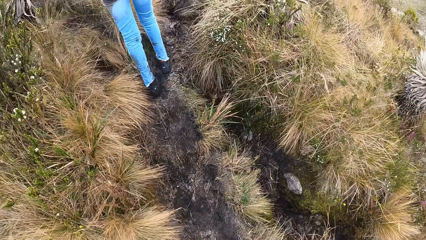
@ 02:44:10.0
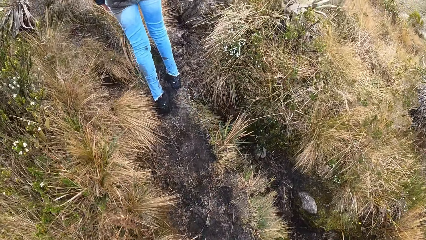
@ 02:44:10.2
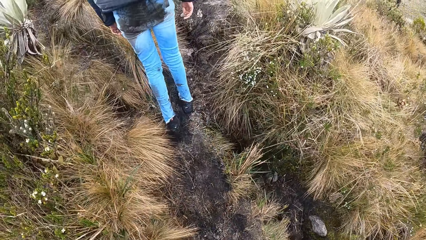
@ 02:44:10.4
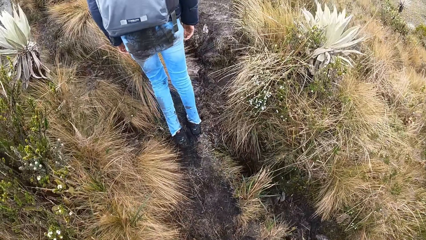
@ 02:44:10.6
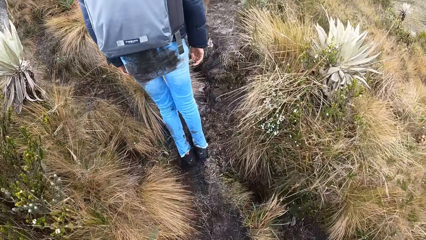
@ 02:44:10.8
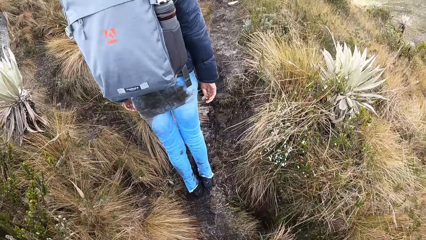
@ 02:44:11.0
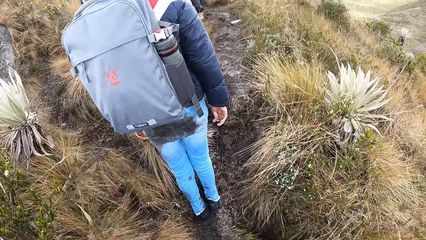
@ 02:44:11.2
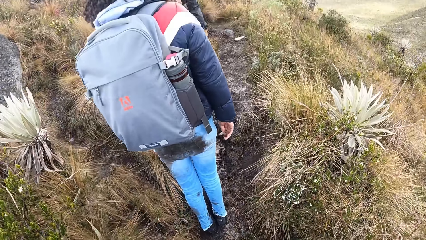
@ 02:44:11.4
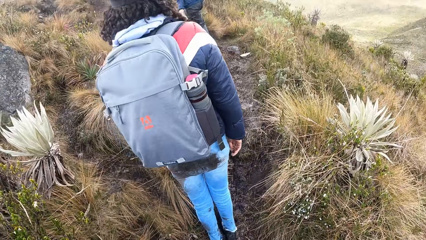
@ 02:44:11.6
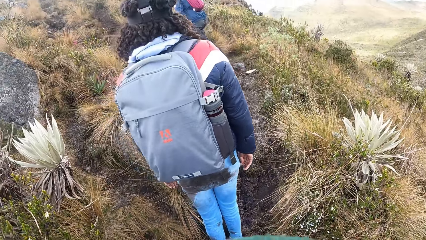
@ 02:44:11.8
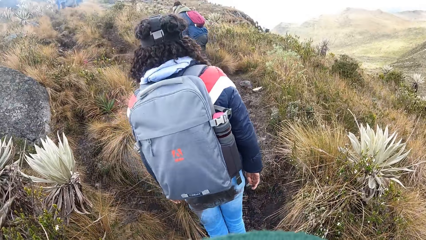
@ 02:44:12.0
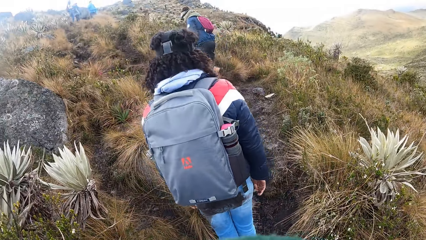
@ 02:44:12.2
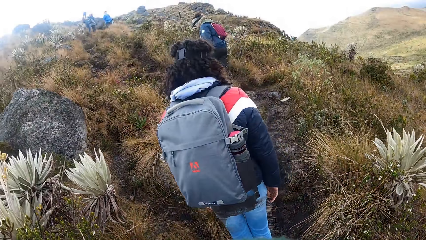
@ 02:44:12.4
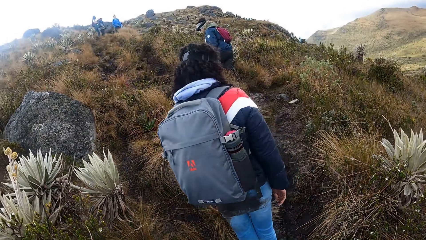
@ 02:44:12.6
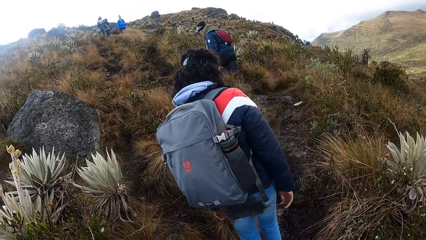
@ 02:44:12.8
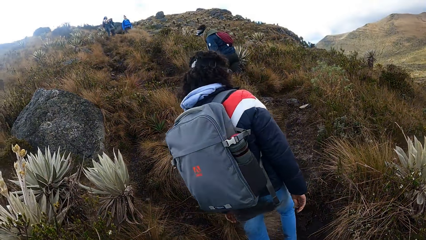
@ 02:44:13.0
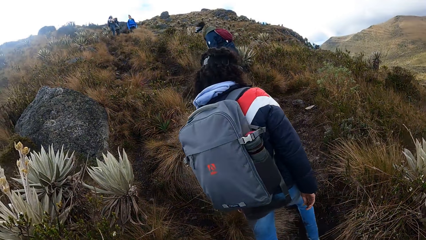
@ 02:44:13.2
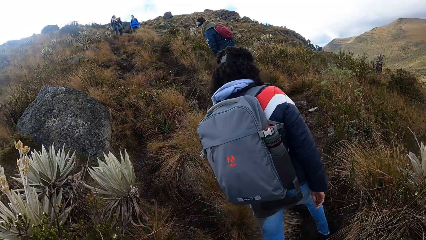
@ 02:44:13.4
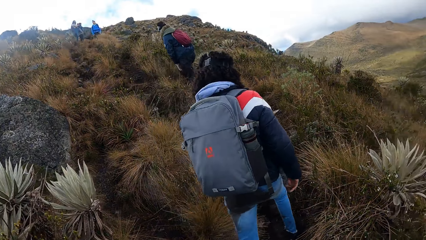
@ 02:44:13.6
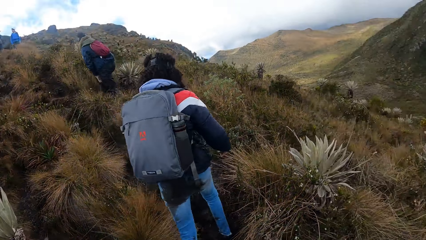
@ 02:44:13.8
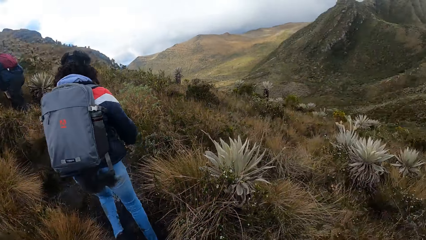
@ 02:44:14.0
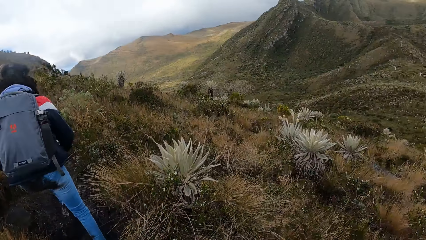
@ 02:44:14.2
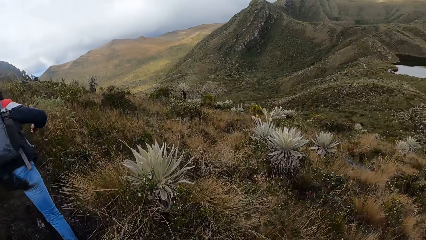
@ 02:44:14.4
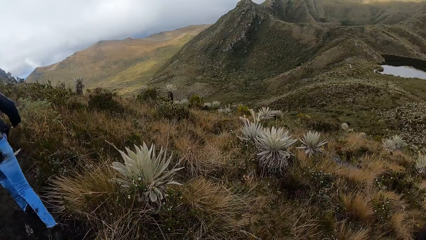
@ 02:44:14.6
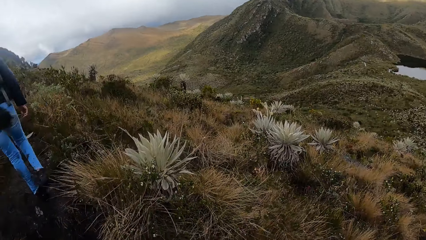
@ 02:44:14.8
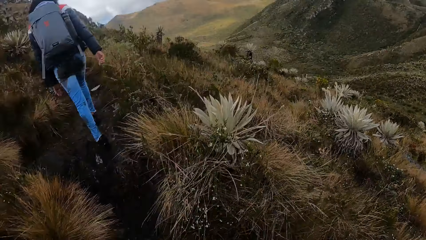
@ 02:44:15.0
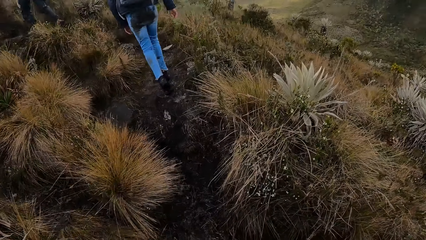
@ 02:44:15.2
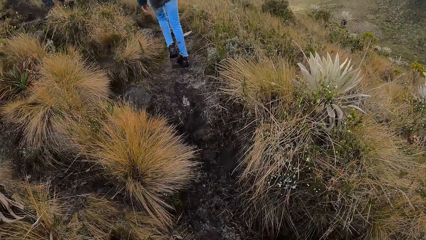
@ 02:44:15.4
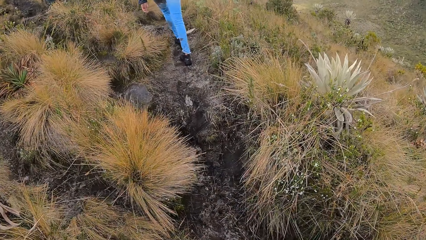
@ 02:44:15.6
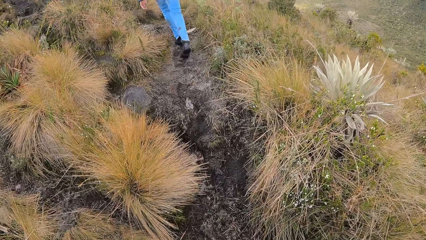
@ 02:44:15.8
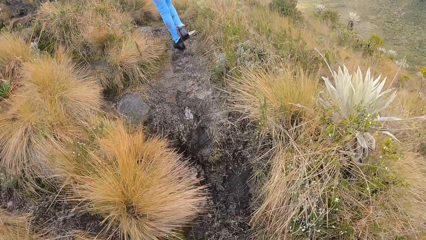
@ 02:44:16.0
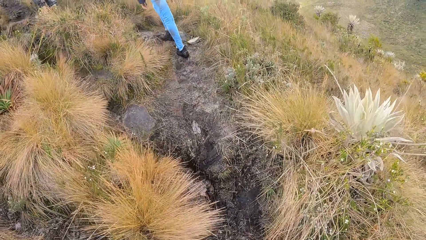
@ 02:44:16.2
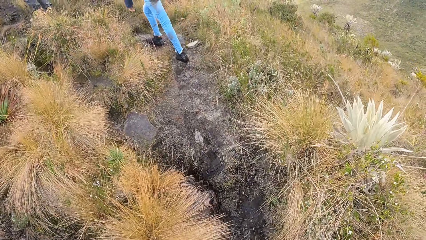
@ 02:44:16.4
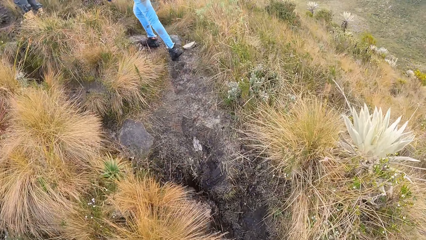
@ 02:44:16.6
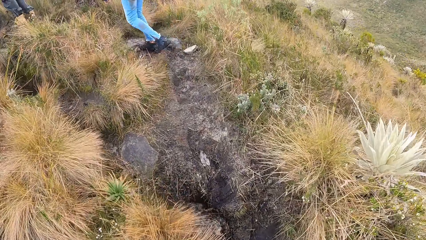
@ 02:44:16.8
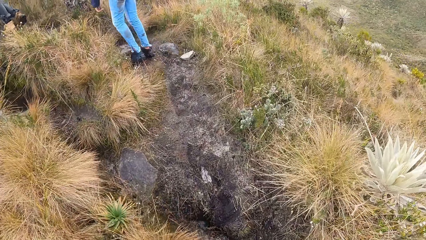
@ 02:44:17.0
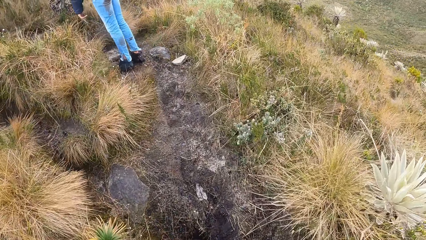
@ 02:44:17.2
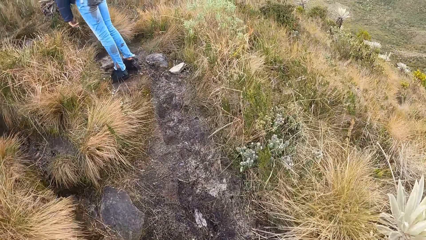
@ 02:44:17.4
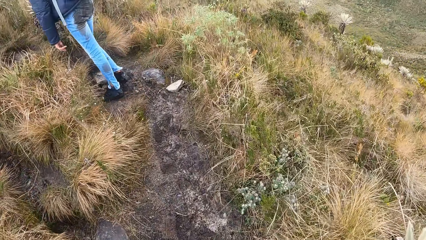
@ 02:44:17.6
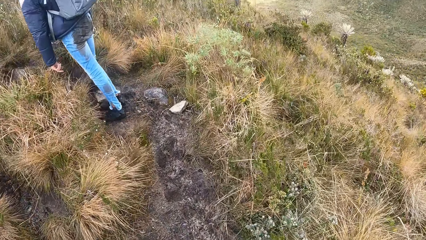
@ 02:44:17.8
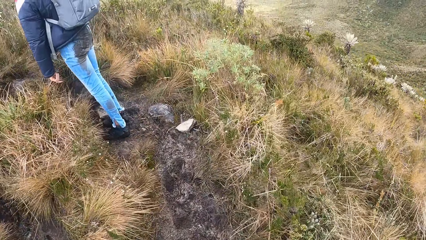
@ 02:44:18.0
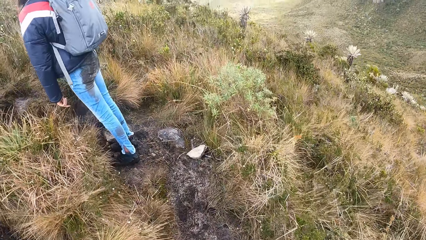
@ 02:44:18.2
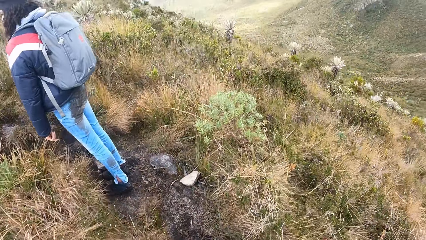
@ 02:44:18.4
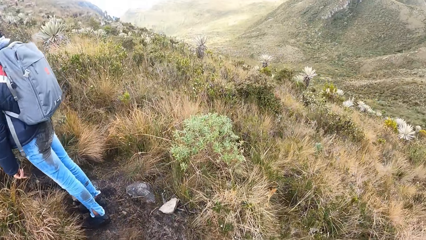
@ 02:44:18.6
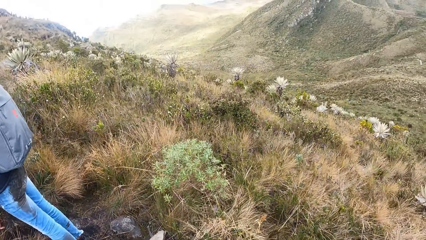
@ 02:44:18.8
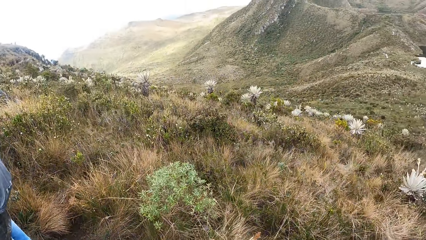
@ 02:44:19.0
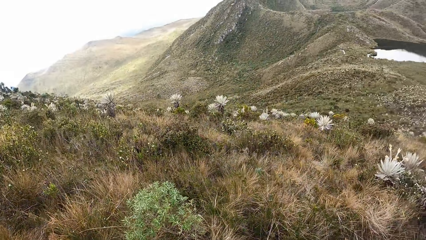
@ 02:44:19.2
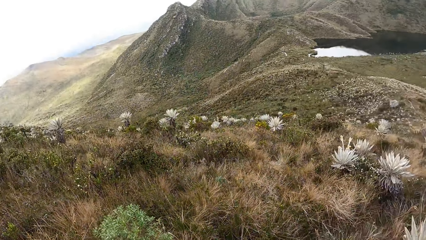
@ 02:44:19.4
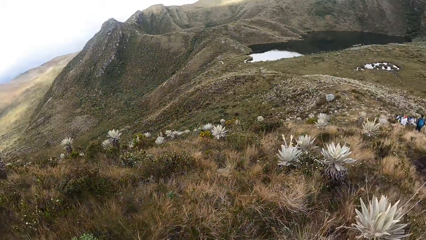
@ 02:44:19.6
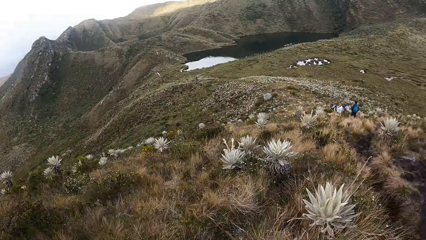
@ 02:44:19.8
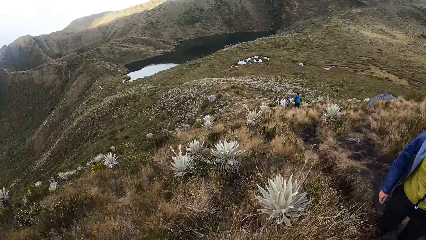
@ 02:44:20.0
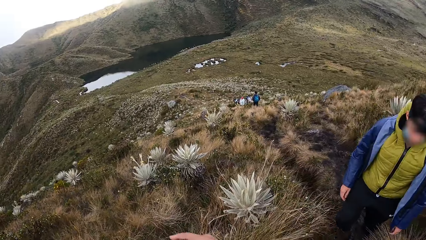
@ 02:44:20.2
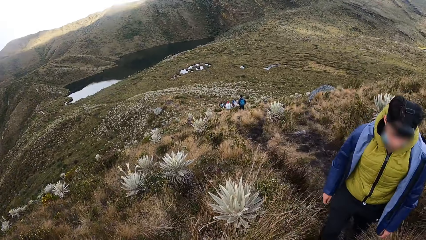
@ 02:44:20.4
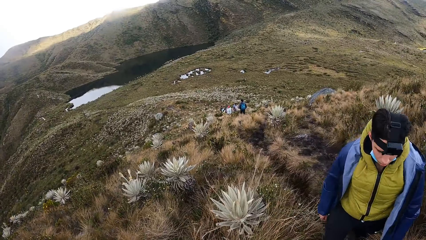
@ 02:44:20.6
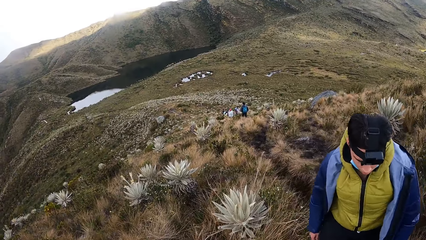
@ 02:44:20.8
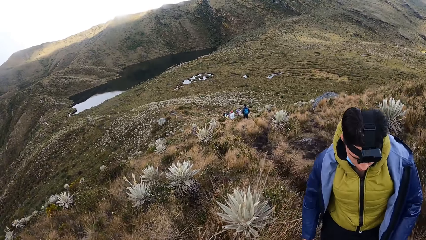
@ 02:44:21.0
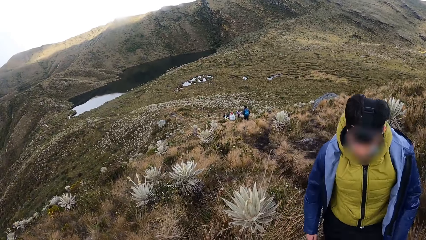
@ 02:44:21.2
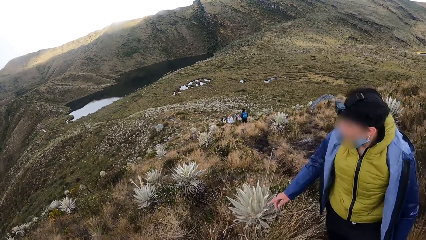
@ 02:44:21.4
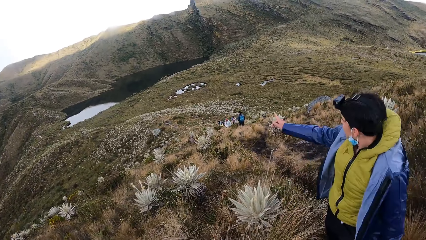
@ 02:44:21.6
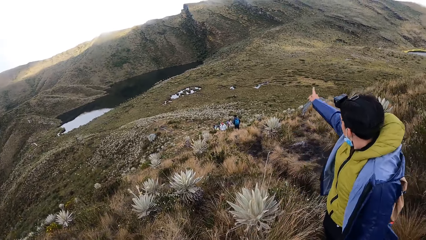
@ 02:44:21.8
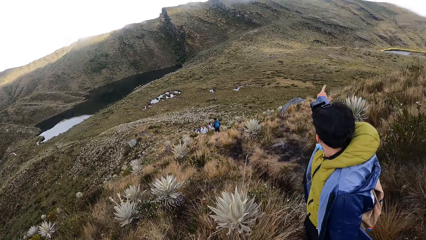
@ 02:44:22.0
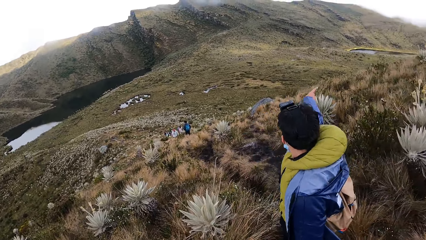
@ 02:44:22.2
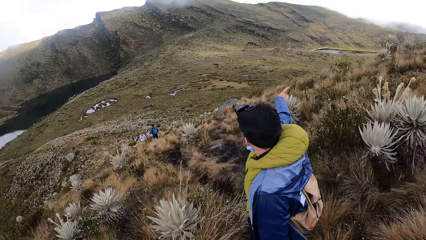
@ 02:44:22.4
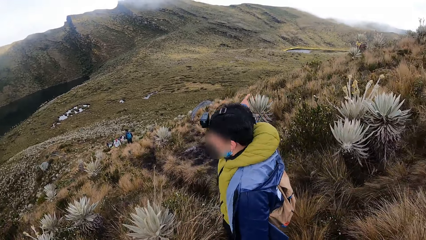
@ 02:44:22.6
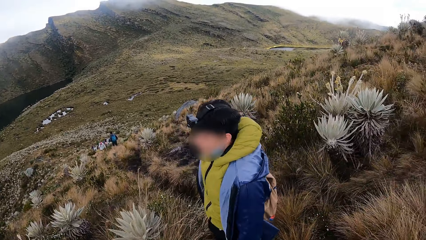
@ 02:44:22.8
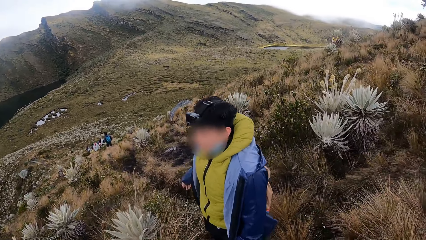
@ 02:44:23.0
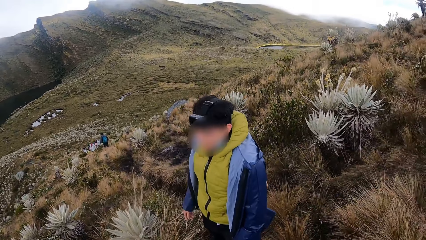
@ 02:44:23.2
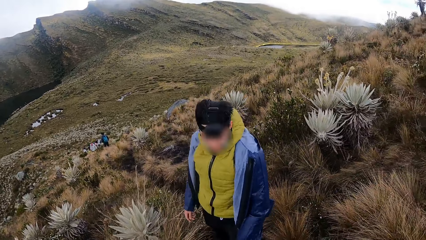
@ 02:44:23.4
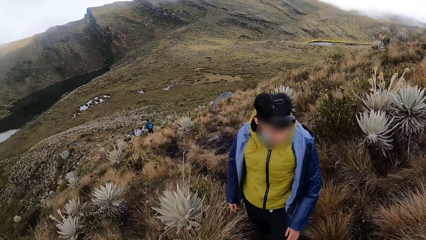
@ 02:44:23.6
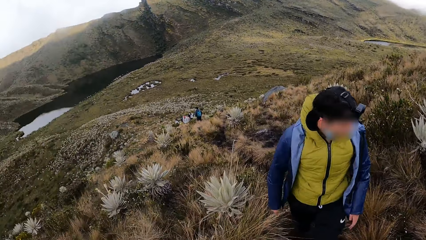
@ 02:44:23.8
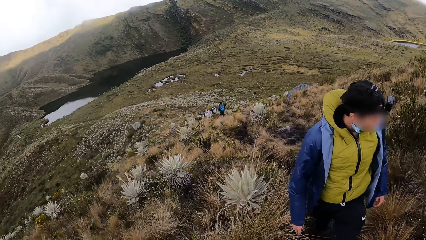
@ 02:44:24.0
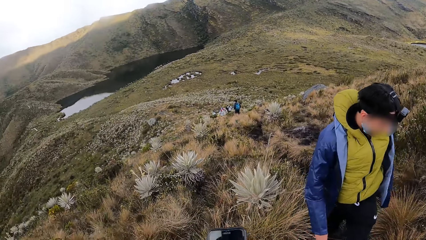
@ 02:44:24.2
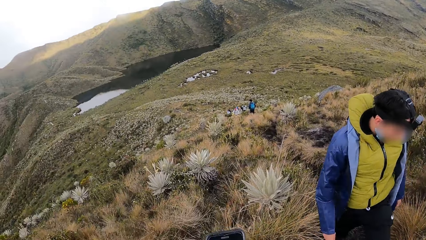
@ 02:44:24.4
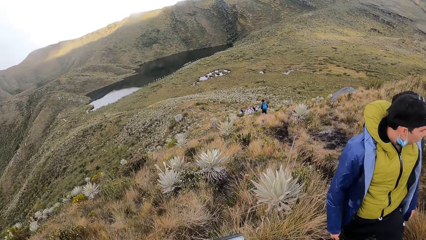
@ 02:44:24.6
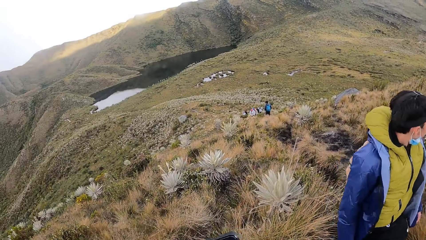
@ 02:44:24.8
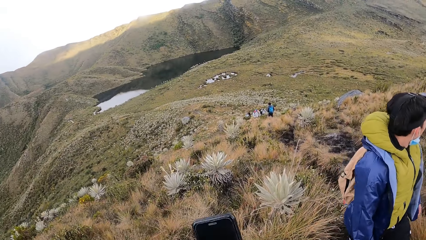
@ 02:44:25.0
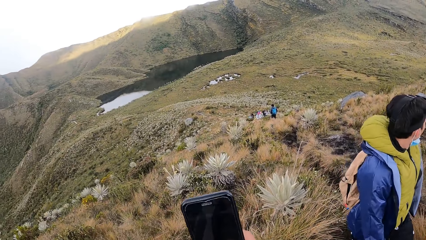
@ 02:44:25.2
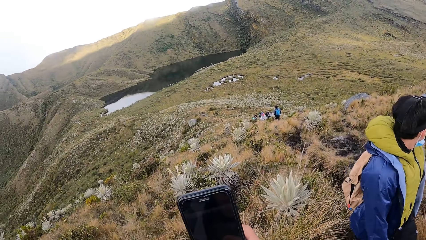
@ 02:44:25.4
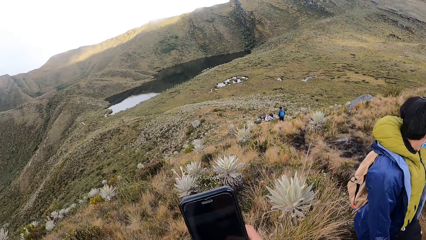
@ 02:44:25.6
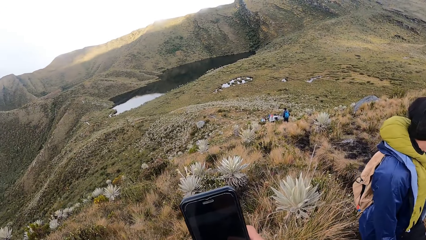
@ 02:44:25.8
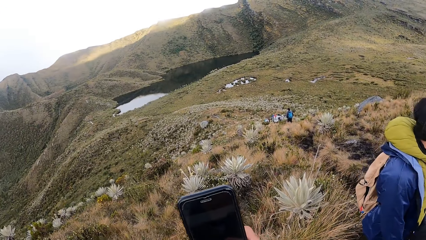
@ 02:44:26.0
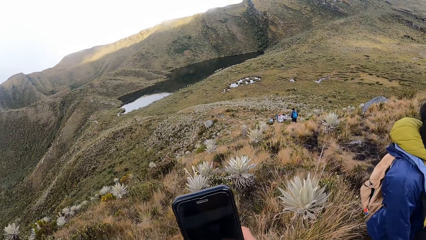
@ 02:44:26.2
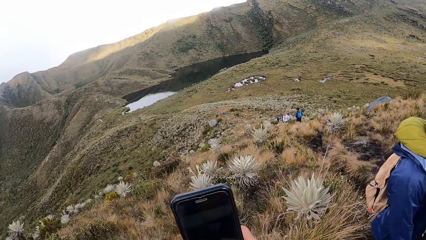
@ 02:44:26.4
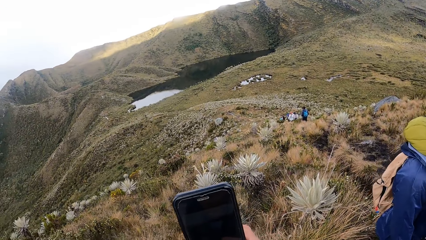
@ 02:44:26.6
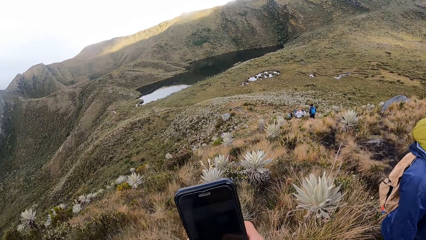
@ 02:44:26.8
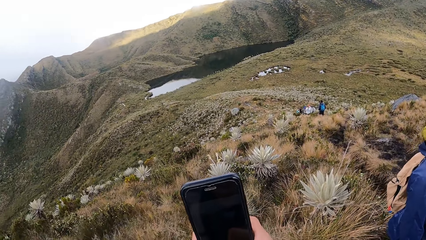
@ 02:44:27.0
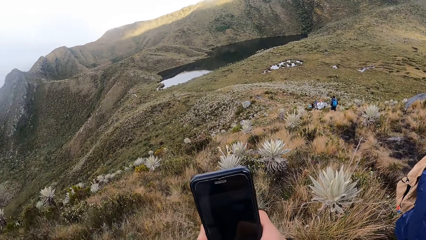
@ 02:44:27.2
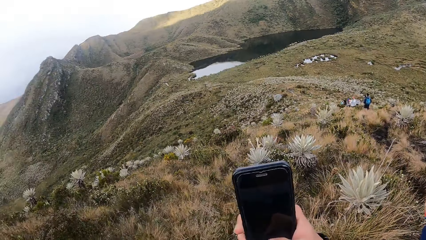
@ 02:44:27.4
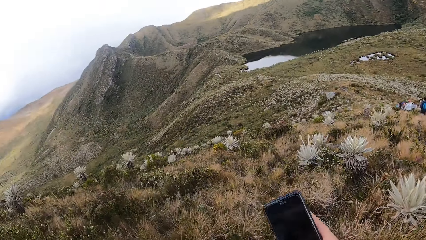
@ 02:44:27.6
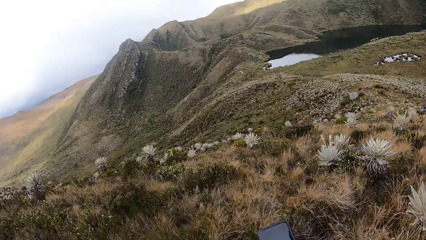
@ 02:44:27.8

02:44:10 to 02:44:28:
The camera wearer climbs up a mountain. A man interacts with the camera wearer. The camera wearer takes pictures with a phone in his right hand. He looks around.
